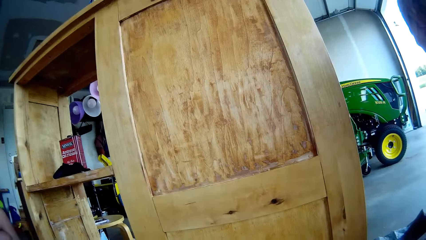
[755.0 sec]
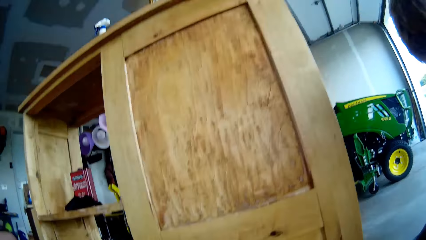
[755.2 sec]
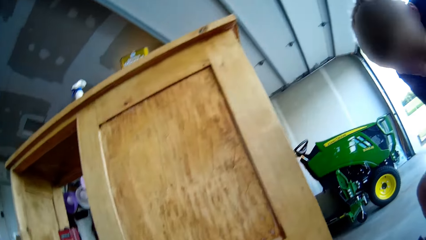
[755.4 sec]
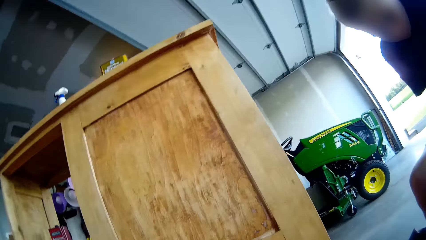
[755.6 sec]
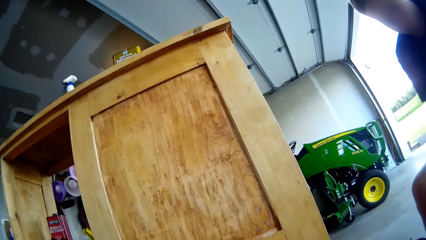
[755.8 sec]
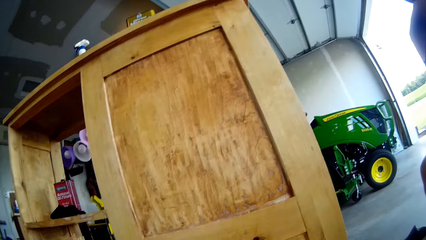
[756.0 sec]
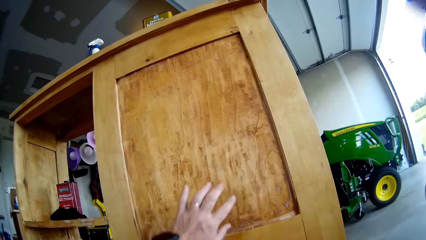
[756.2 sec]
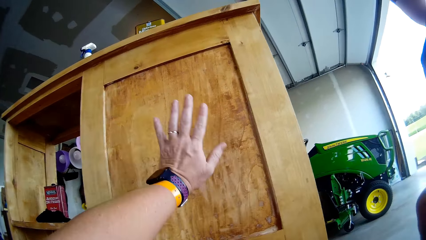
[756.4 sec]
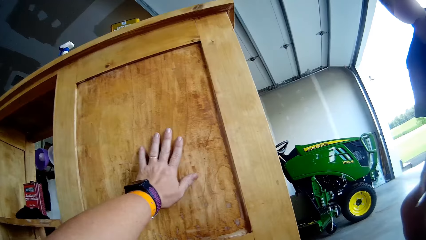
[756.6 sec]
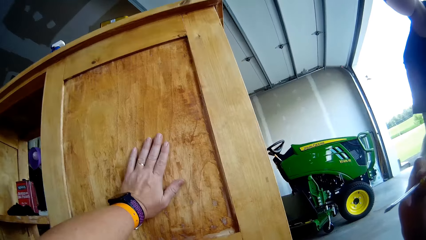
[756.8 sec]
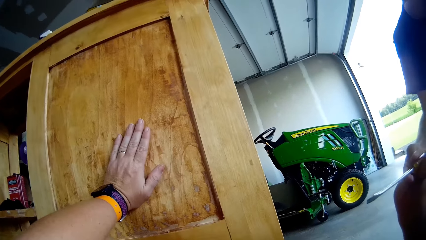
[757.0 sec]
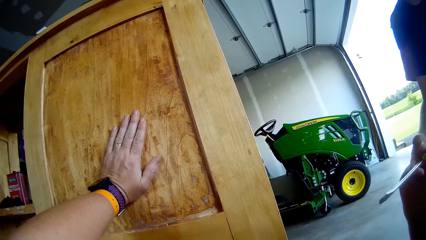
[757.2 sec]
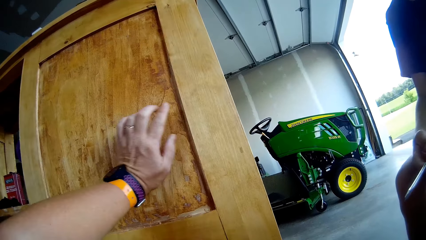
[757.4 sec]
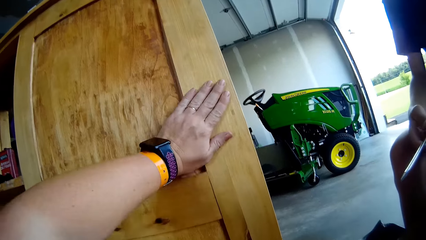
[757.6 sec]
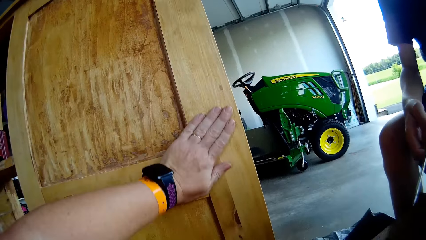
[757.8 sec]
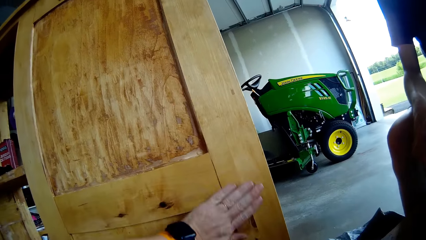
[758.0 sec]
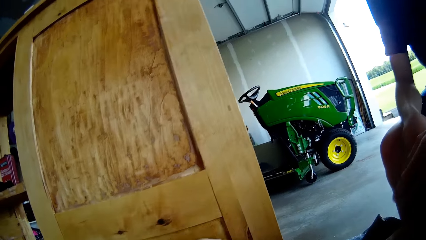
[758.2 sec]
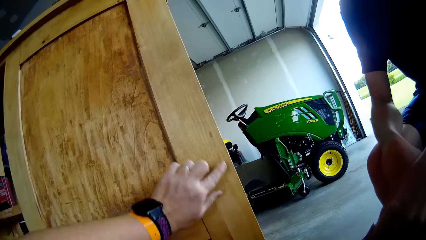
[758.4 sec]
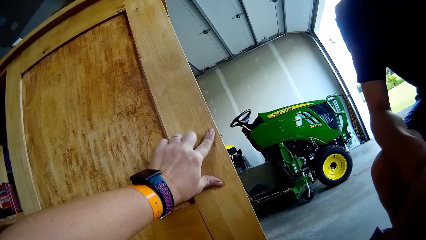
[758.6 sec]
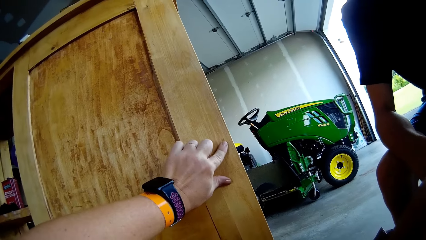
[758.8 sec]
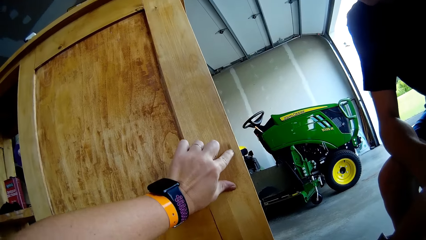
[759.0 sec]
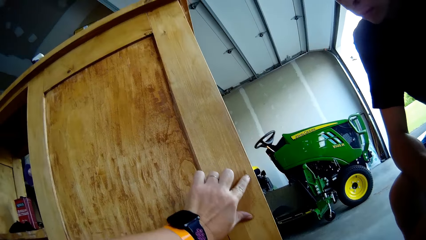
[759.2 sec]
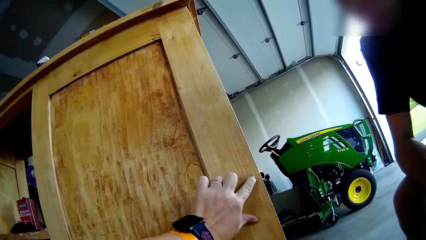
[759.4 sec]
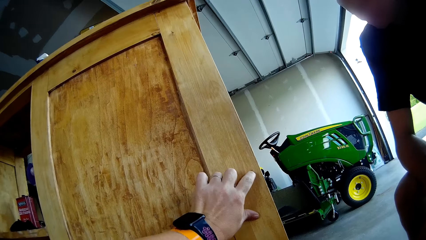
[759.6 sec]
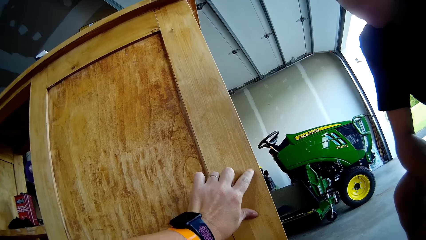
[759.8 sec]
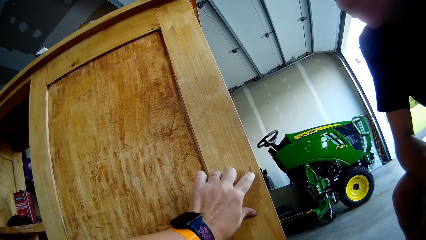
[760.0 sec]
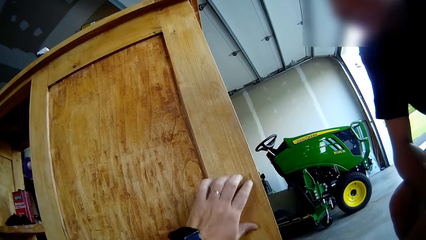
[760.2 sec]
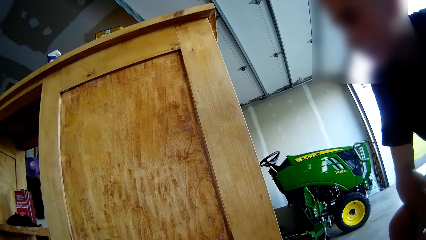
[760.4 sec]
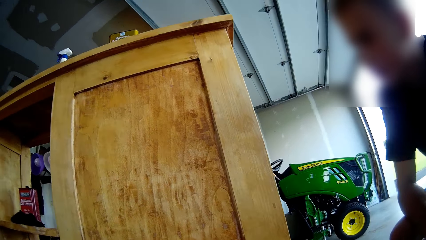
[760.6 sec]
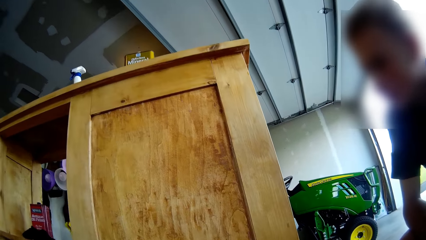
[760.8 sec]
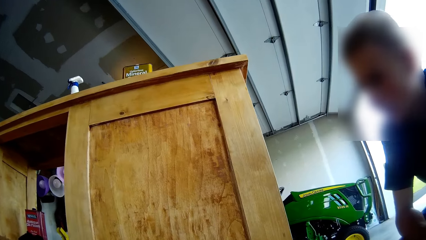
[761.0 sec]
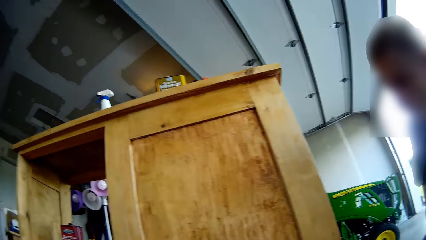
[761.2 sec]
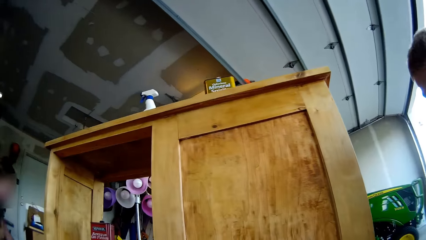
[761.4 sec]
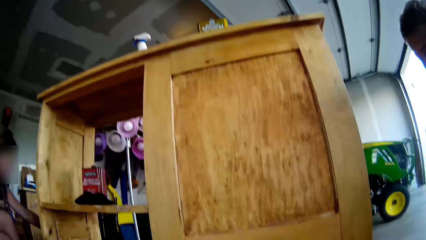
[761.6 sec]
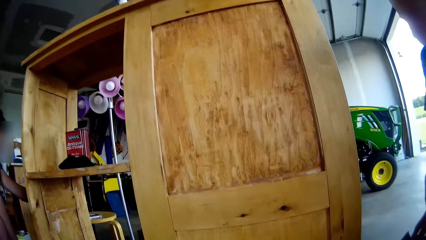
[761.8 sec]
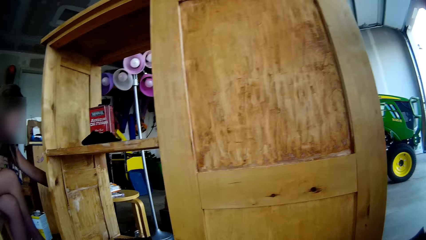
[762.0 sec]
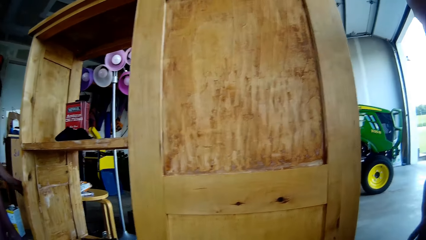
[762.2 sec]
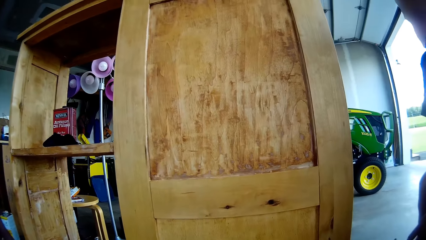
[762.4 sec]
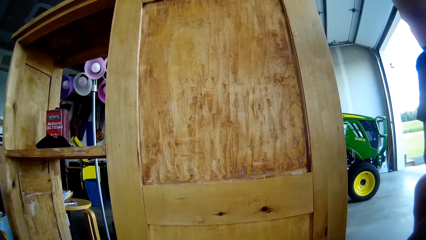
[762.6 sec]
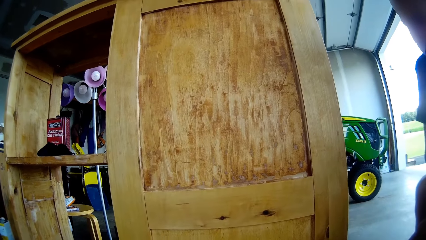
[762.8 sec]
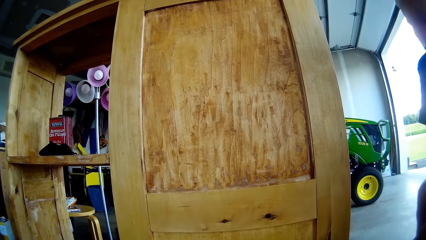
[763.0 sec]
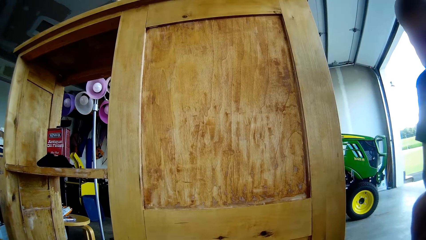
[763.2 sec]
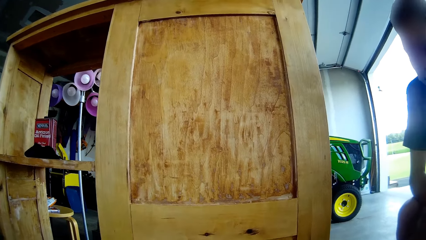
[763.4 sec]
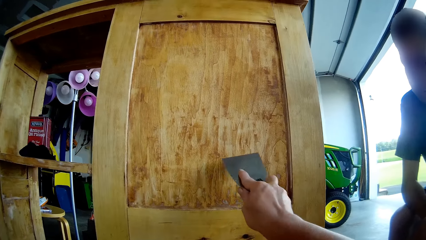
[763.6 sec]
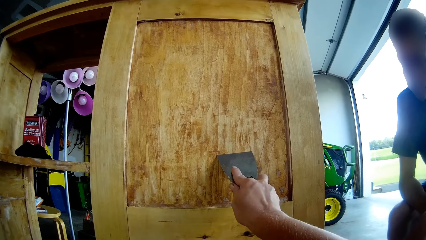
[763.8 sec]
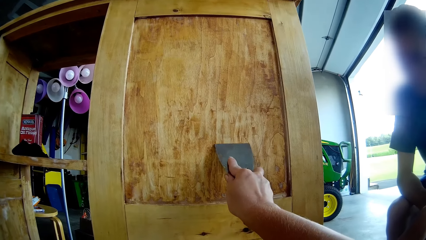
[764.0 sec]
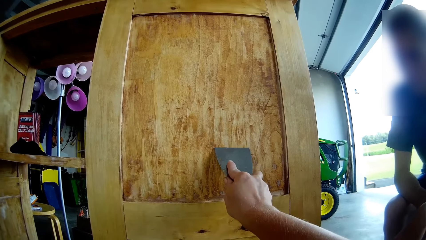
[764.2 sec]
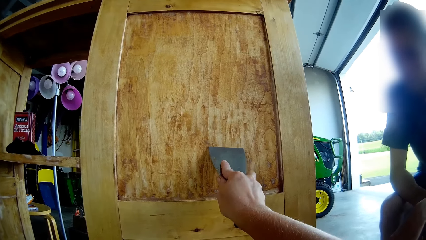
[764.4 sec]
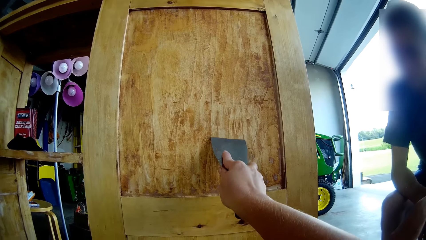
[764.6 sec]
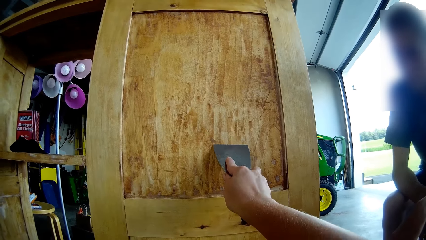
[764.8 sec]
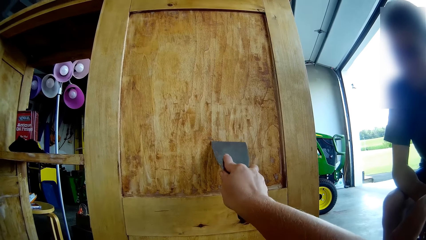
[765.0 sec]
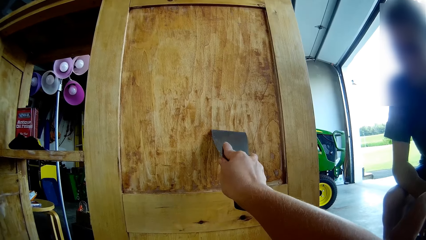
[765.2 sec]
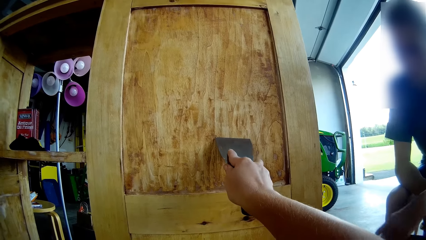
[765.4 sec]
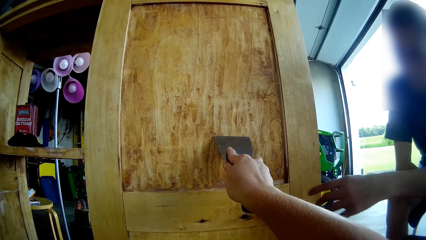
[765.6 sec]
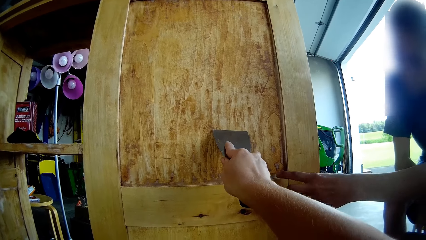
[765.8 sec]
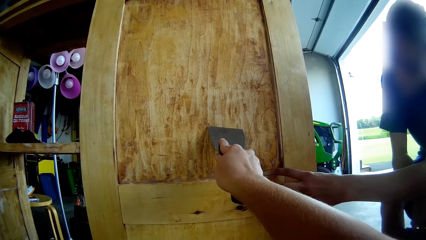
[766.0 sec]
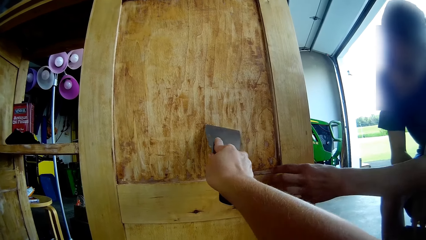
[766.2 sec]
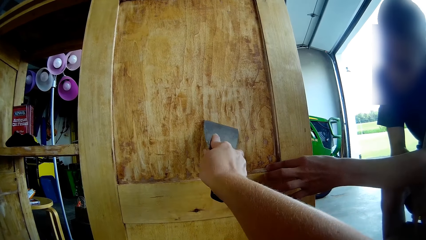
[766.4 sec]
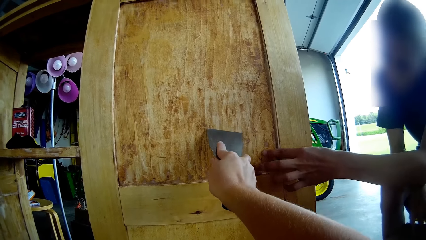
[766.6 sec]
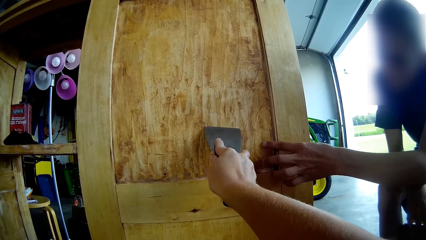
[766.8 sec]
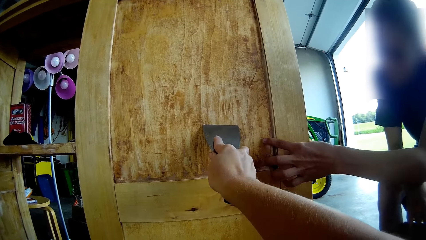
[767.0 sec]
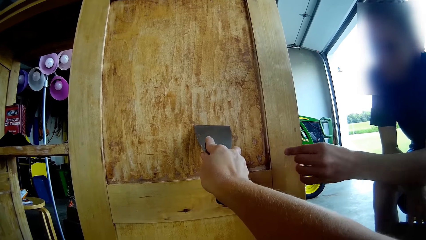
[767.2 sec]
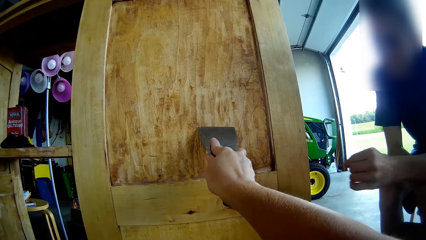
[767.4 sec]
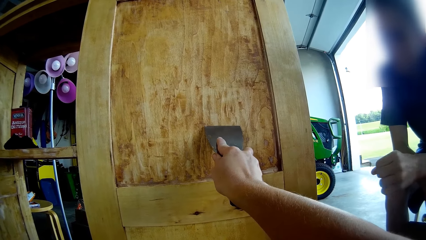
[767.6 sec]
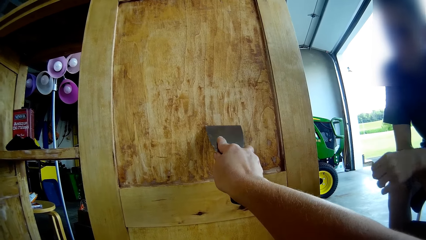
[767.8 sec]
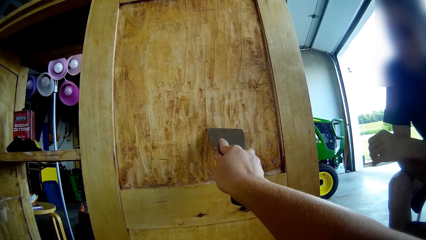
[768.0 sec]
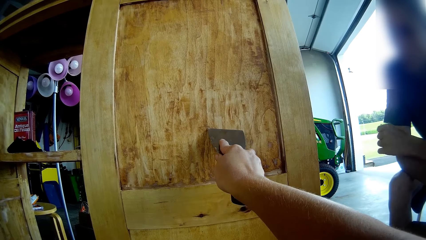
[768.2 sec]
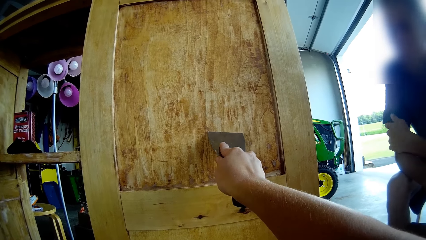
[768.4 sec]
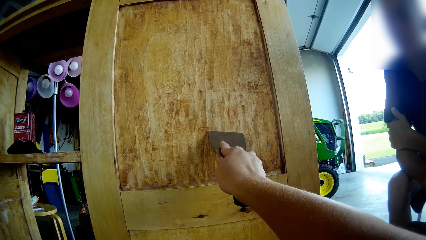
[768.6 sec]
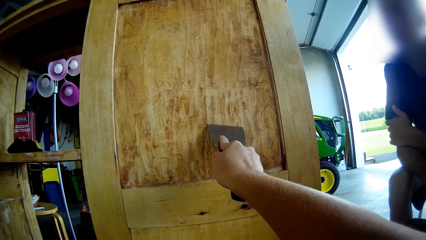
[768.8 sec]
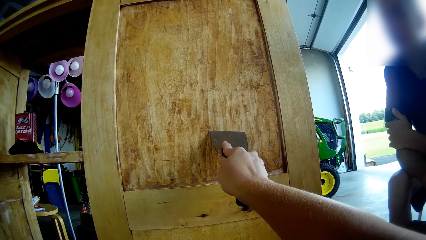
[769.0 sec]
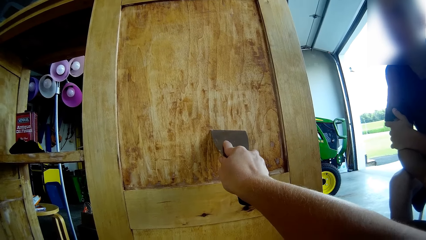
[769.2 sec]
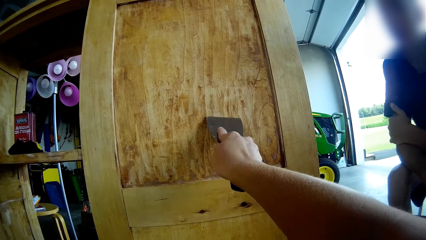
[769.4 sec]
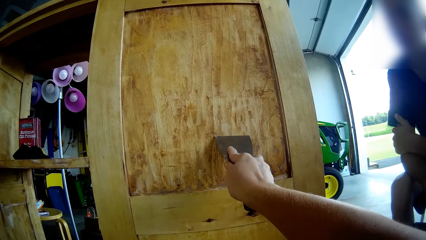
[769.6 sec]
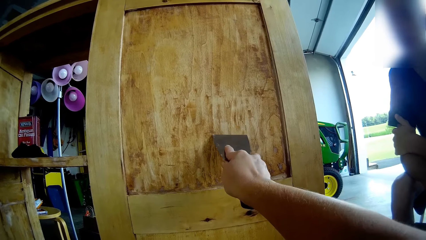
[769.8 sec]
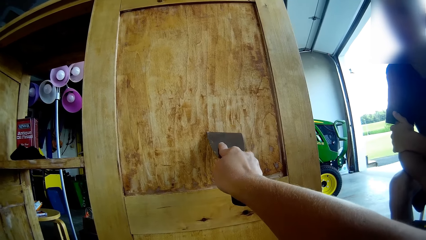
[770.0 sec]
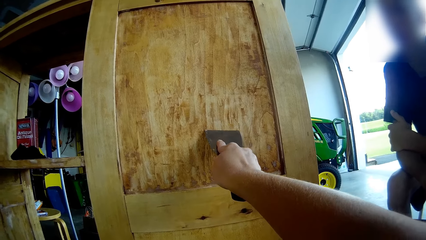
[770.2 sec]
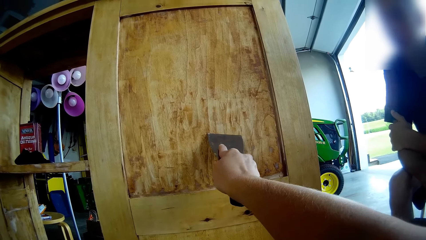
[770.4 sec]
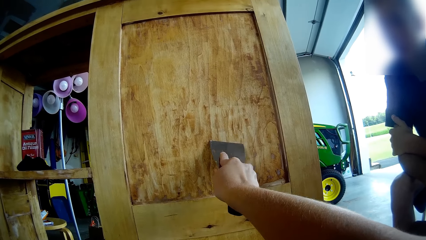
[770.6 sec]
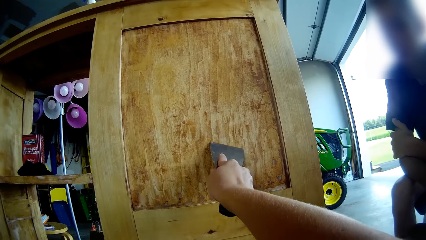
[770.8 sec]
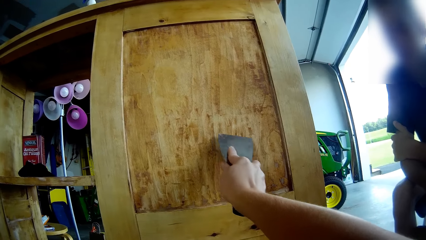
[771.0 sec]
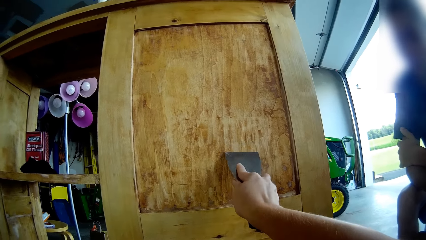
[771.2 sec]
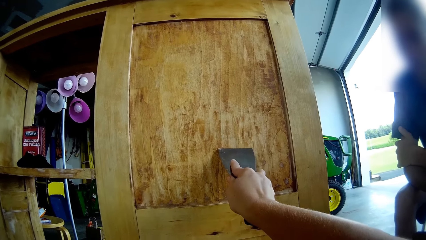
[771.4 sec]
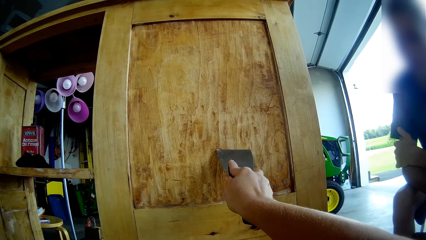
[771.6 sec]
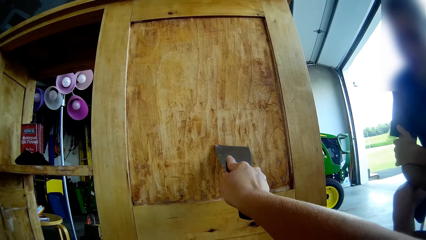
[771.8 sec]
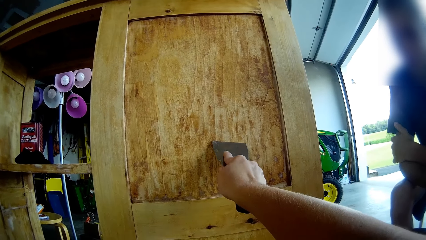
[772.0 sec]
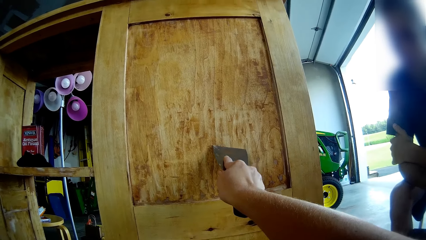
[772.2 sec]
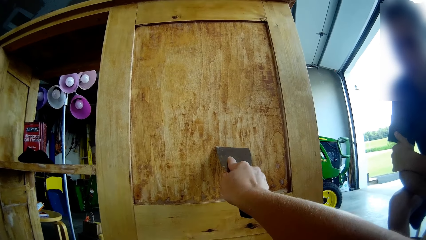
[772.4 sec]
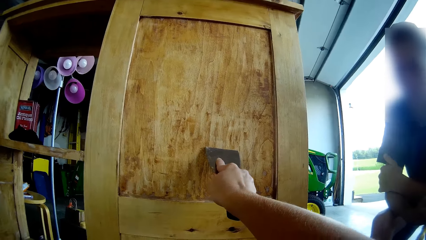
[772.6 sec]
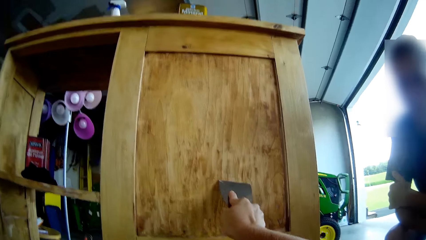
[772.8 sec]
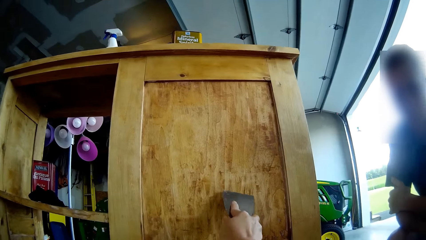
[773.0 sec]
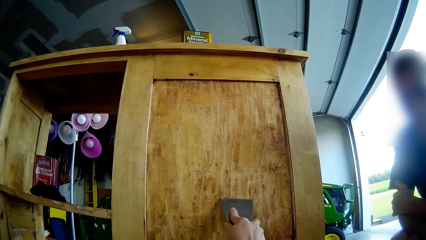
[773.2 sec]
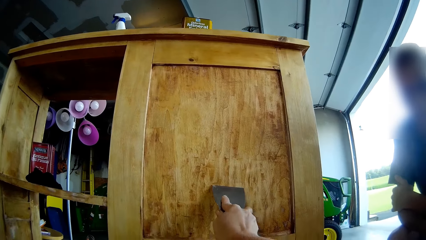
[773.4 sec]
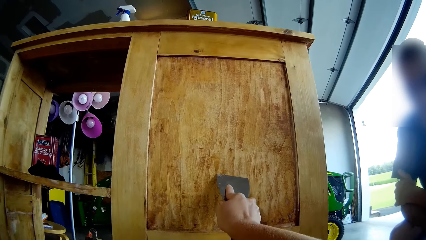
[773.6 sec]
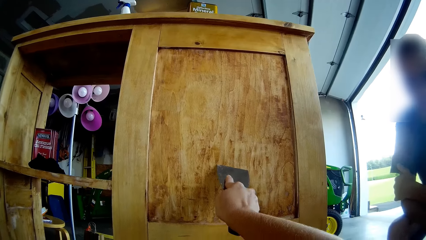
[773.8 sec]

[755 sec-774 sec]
The camera wearer converses with a man. They move their hand round on a tool stand or cupboard. They tap on the cupboard. They scrape the tool stand with a putty knife. The man touches the stand, drops his hand from the stand and converses with the camera wearer. The camera wearer scrapes the tool stand with the putty knife.
